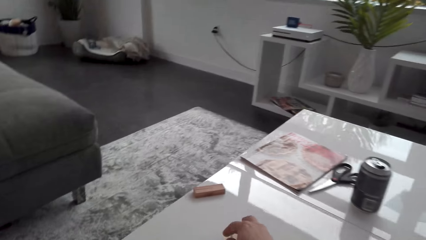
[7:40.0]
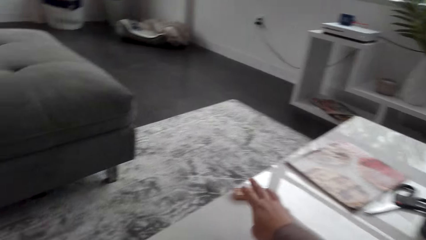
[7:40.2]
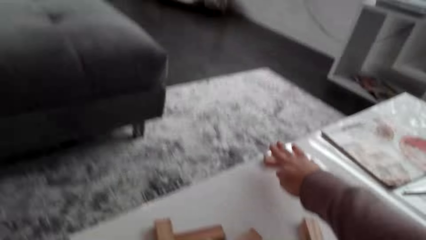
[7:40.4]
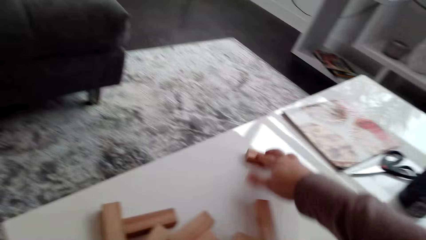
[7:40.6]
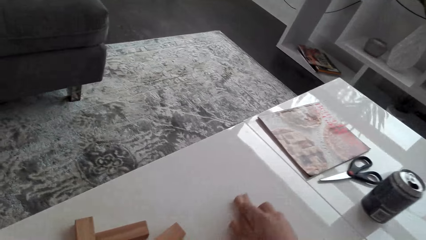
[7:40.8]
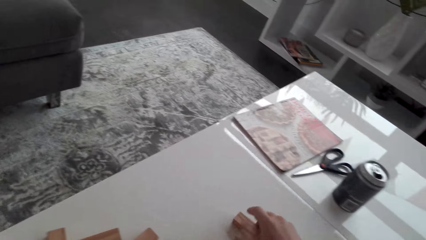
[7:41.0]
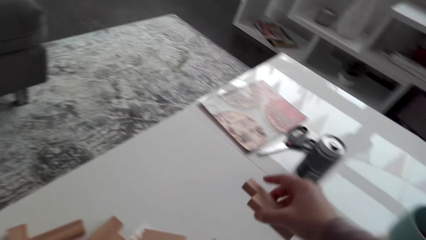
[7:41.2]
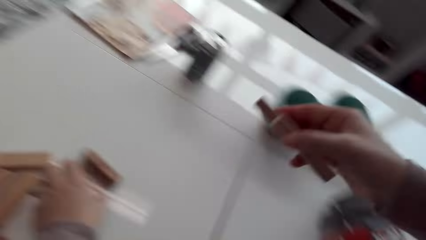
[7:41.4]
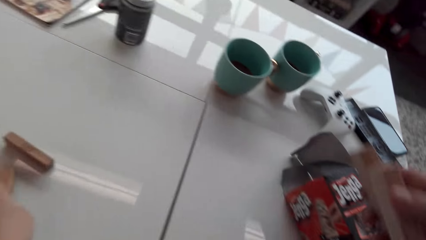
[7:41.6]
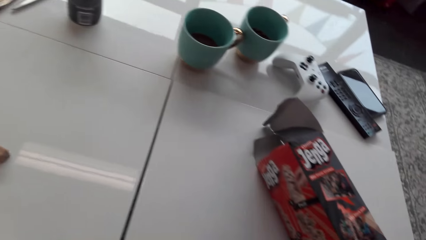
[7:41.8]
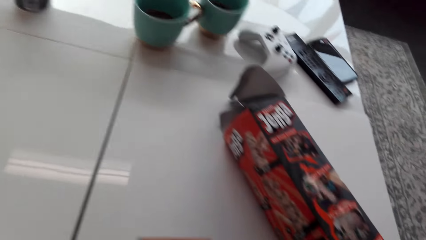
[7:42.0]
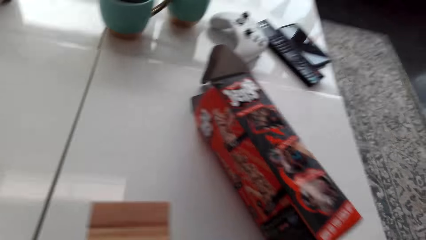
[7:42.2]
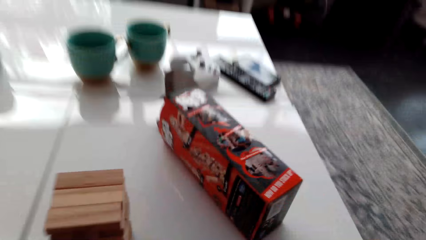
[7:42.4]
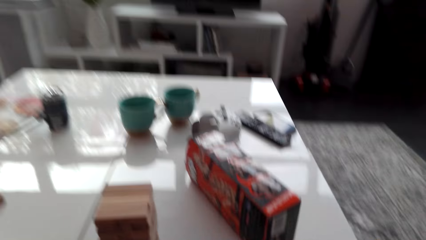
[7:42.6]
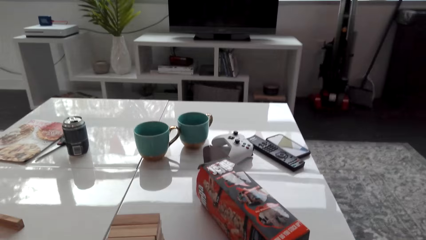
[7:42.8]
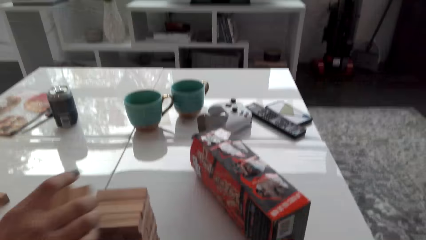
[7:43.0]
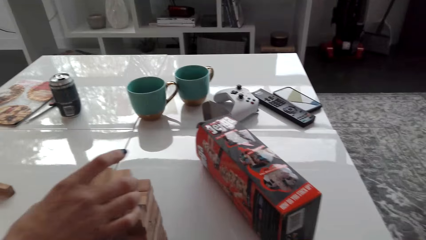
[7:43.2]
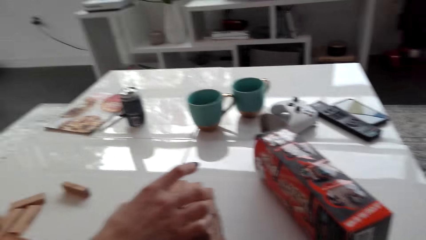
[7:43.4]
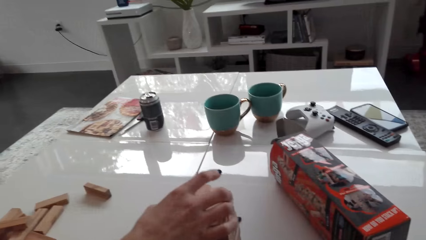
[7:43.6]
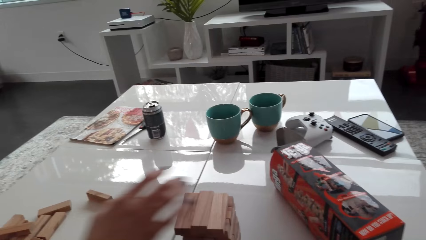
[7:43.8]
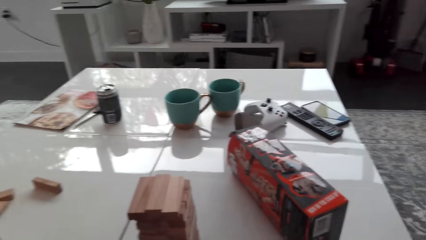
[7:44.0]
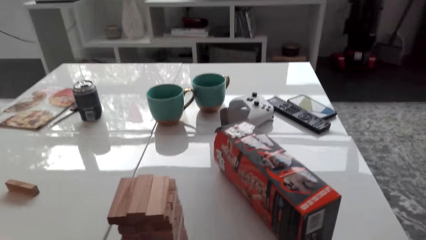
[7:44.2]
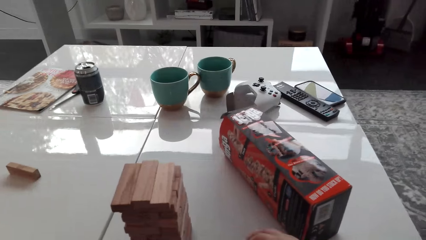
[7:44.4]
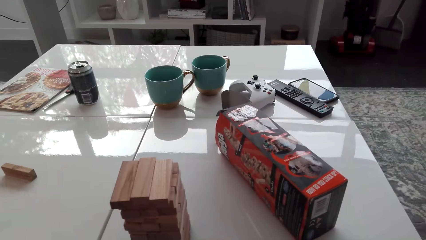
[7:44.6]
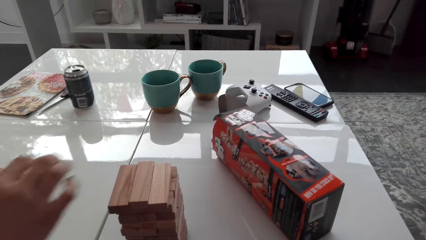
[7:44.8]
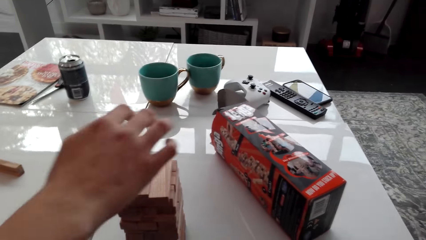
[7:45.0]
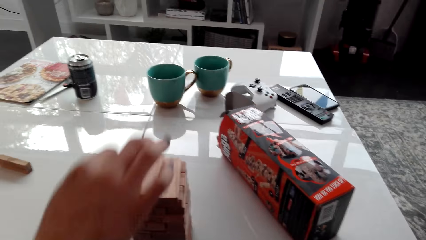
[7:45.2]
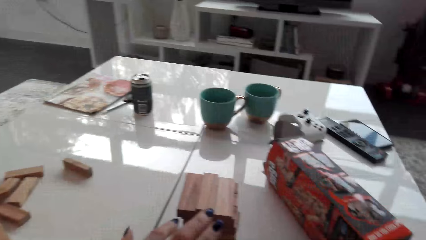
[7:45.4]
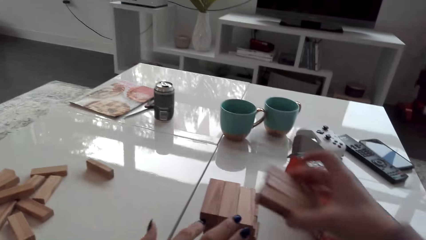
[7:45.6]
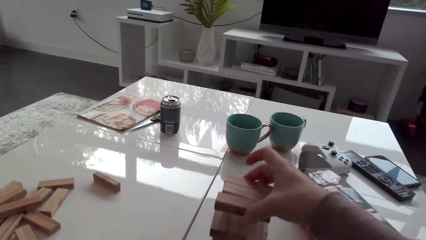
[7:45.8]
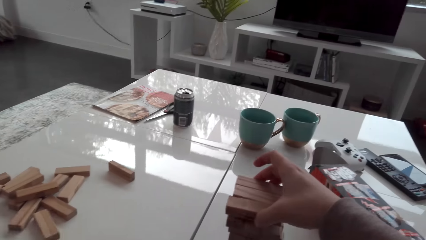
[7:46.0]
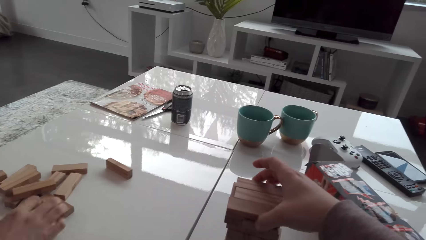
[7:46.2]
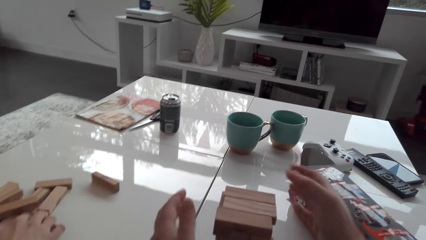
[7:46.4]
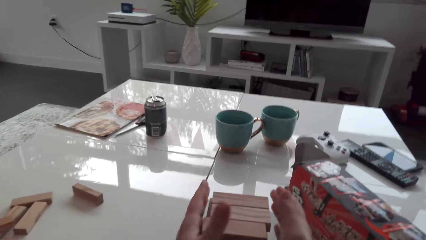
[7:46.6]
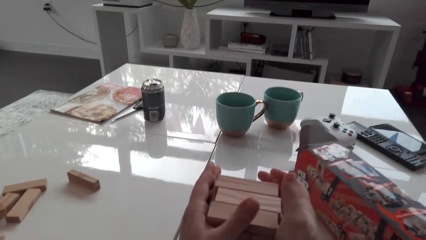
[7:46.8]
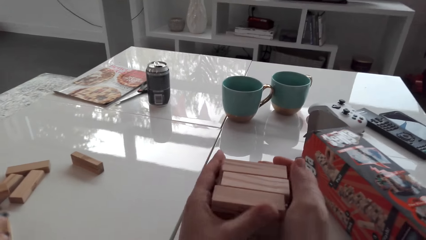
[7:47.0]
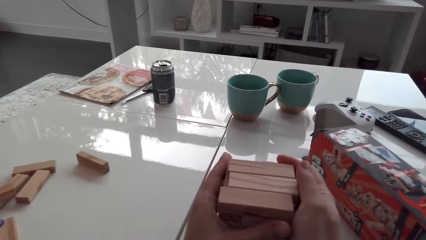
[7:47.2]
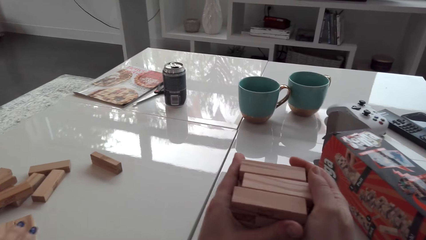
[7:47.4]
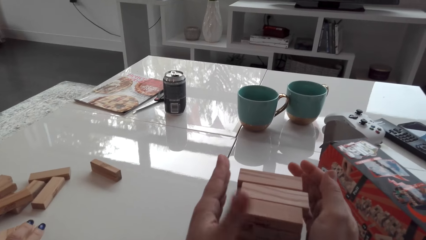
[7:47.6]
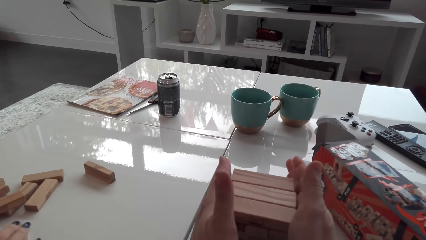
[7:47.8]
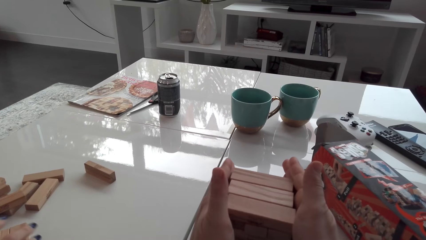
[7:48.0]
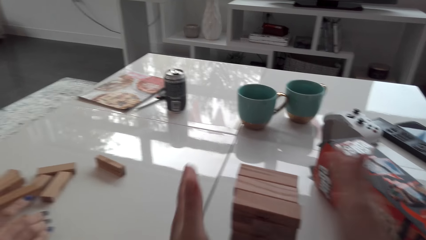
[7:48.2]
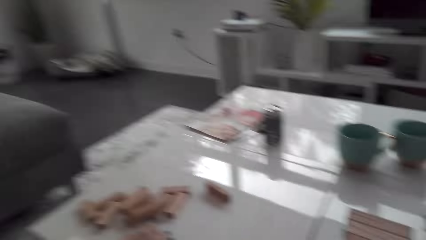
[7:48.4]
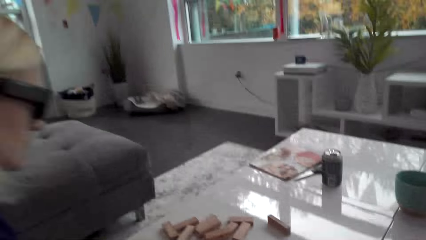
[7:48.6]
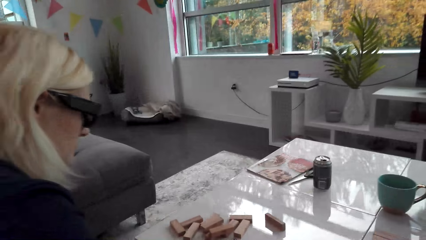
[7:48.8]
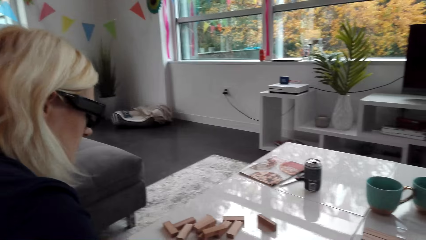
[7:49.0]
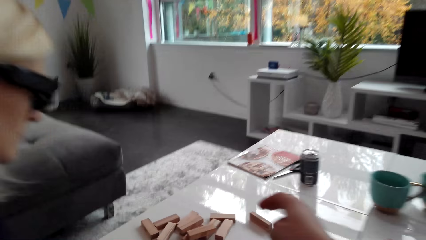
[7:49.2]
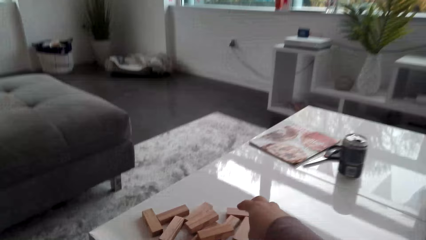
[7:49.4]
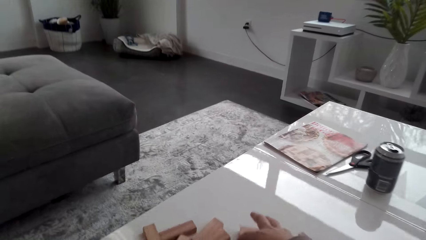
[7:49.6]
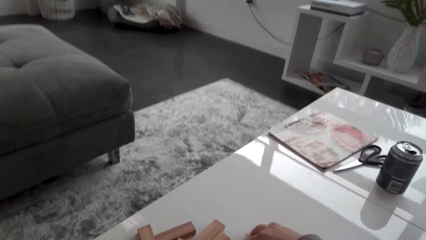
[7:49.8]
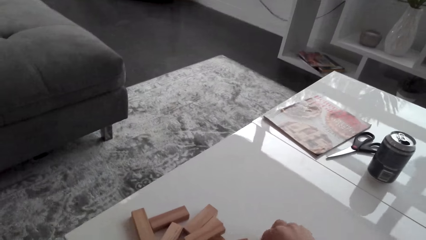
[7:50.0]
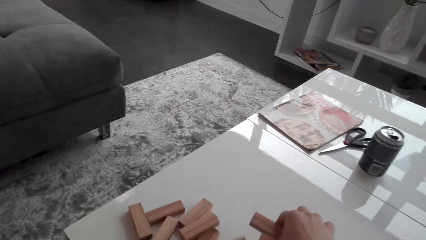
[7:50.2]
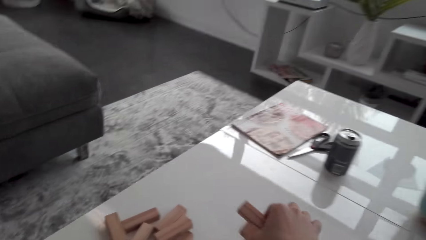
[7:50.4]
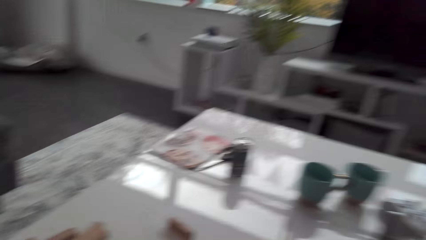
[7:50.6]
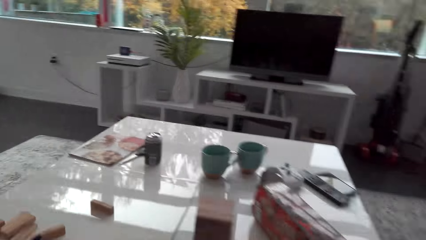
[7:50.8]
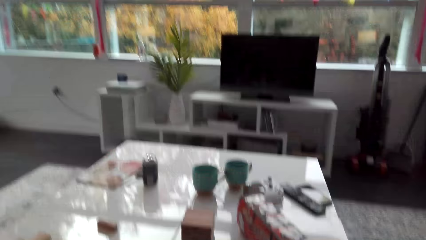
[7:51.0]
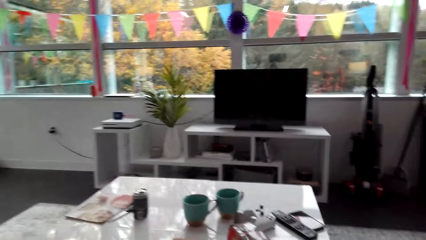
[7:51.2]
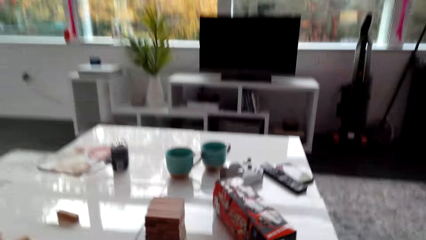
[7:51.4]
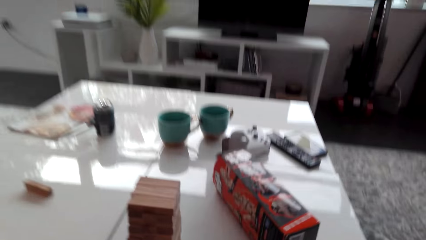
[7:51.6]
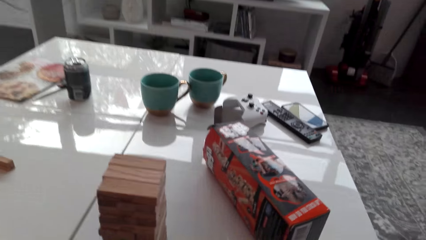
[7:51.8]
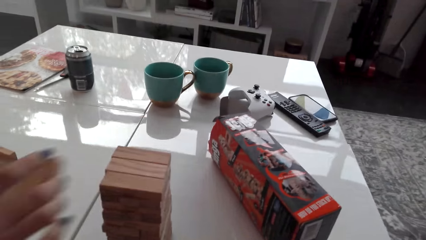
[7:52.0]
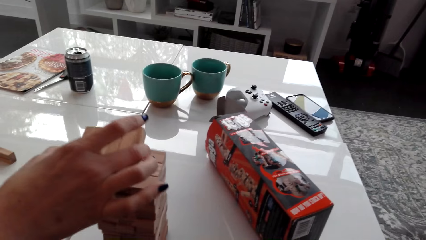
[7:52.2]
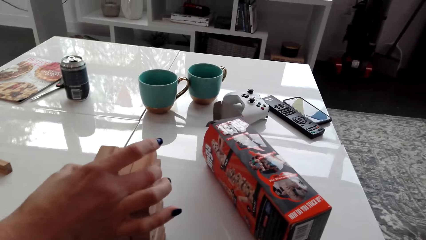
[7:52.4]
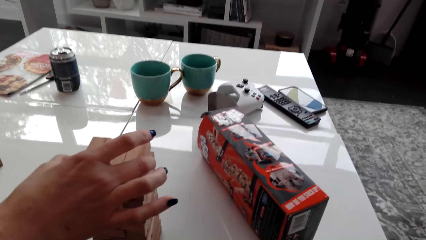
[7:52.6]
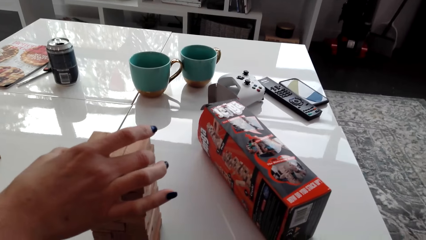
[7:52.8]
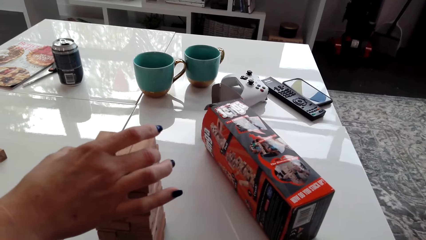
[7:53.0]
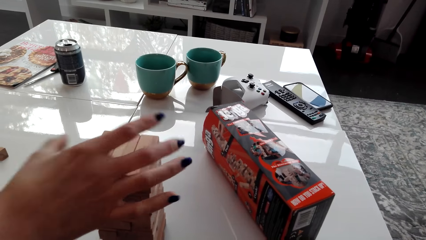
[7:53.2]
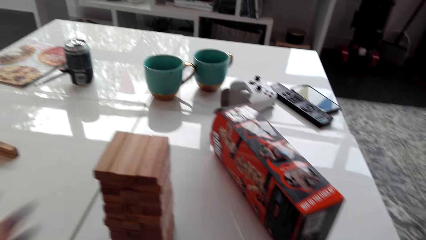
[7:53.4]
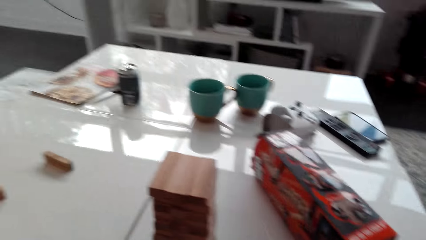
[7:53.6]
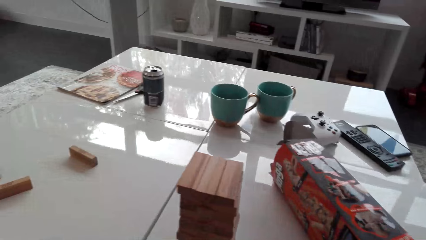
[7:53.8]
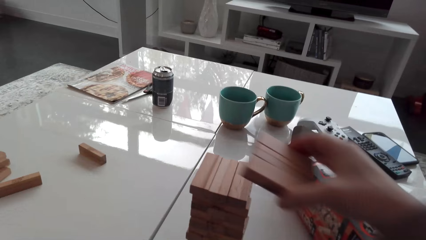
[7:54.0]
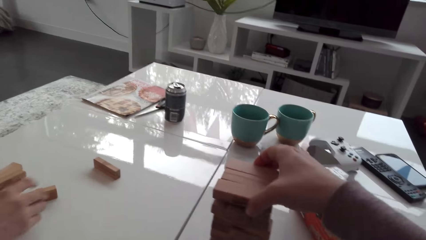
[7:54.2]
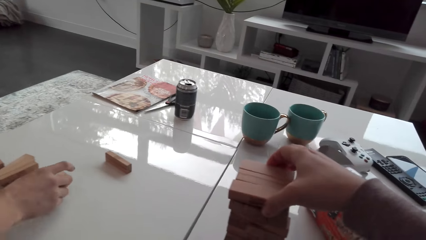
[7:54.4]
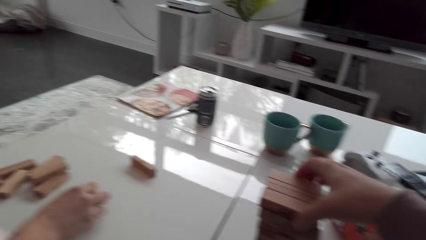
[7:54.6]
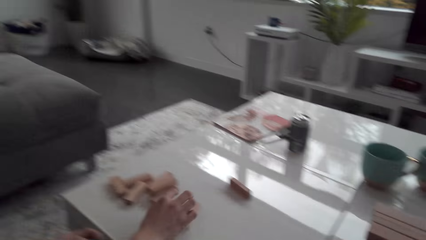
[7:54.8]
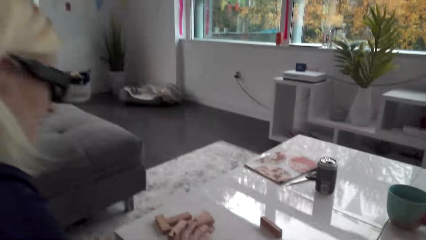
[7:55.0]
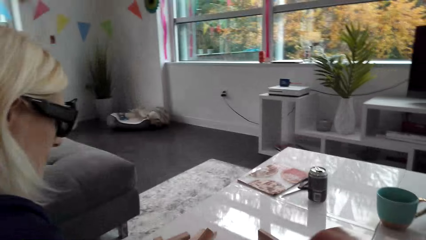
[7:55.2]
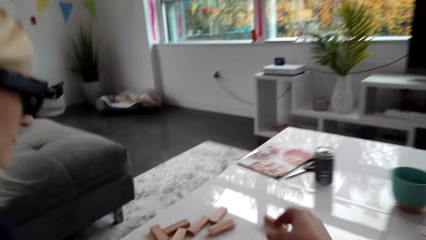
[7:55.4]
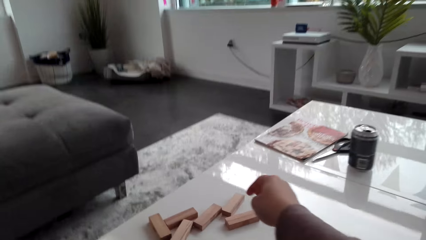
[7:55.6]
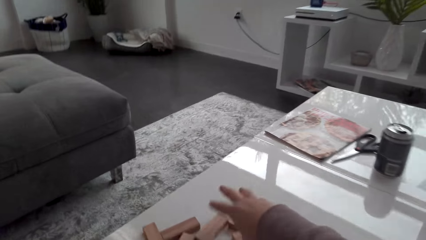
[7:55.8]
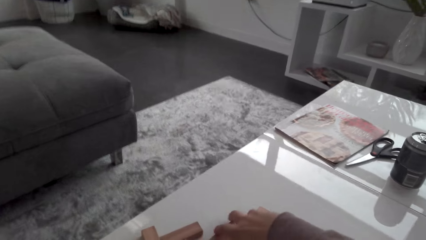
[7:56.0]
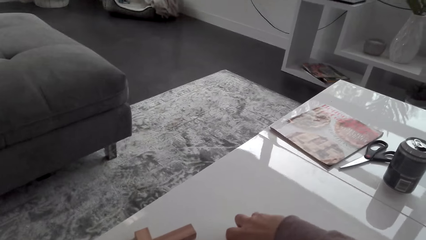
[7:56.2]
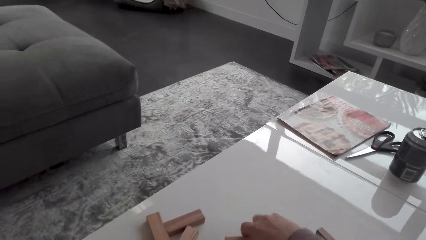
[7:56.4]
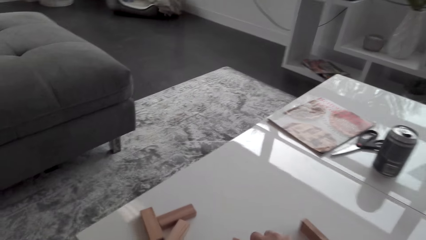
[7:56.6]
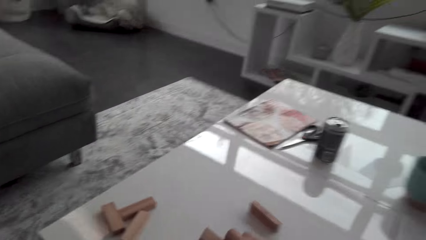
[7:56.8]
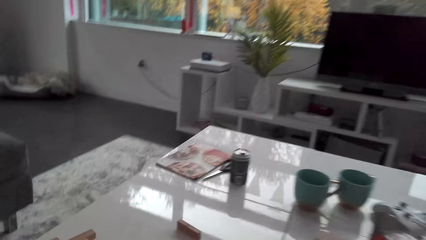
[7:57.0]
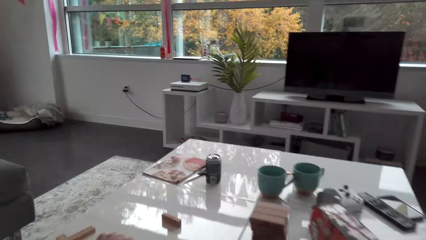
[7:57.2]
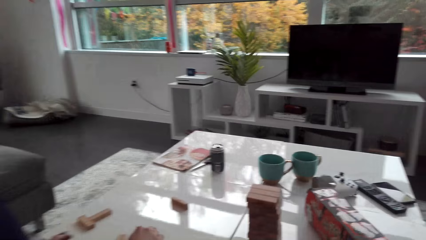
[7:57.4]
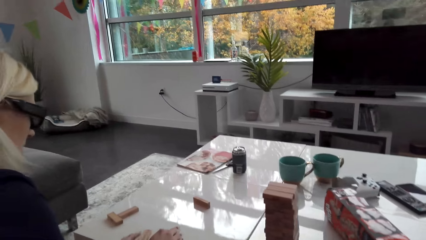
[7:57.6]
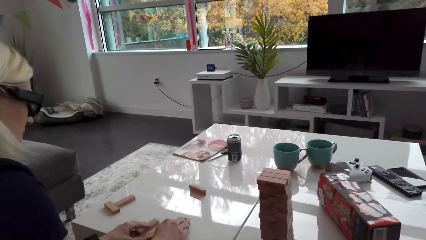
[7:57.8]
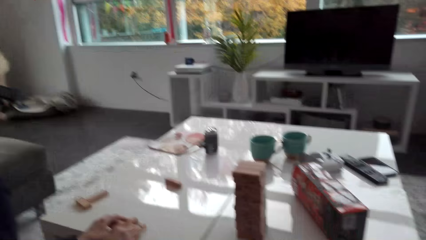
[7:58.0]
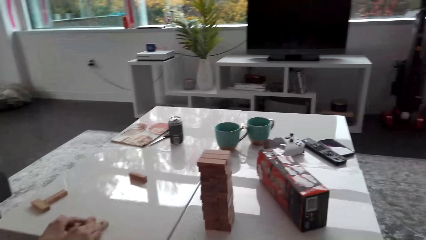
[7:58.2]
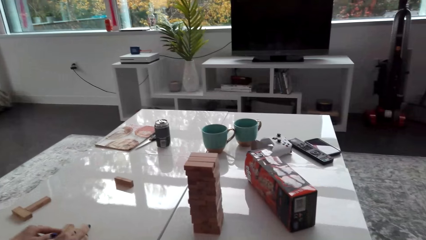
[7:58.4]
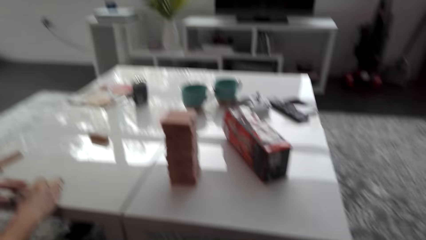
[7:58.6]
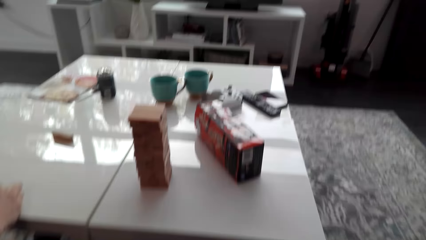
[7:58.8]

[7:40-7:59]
The camera wearer collects blocks from a table. A lady stacks the blocks on a tower and arranges a wood brick. The camera wearer stacks the blocks on the tower and arranges the wood brick. They collect the blocks from the table. The lady arranges the wood brick and stacks the blocks on the tower. The camera wearer arranges the wood brick and stacks the blocks on the tower. The lady collects the blocks from the table. The camera wearer collects the blocks from the table.
